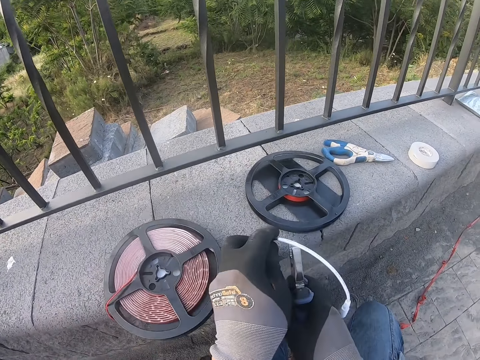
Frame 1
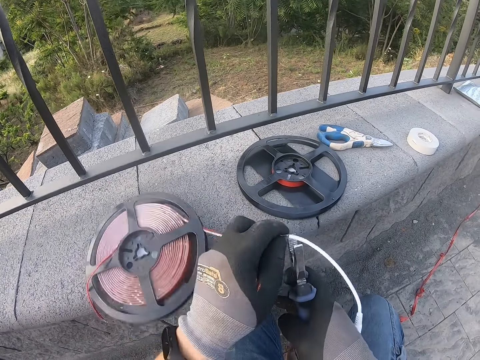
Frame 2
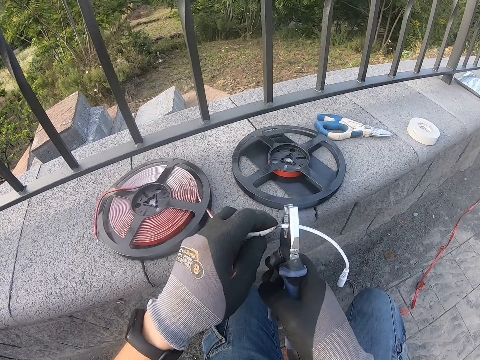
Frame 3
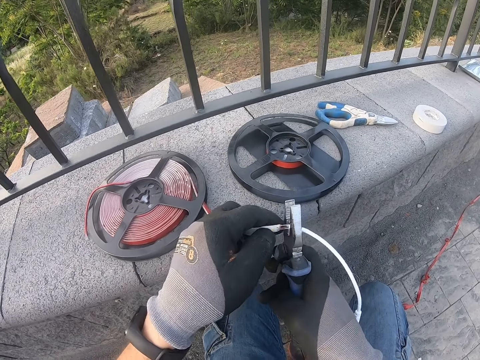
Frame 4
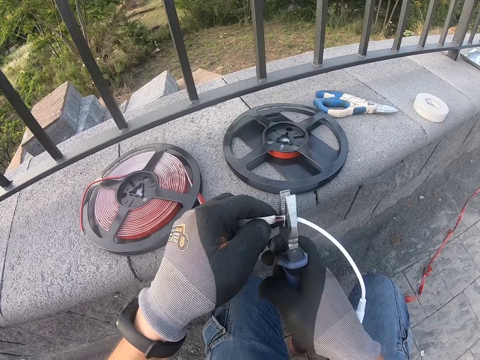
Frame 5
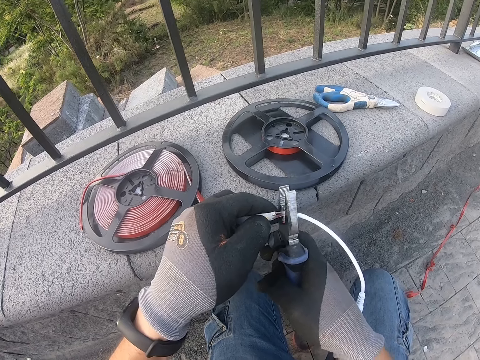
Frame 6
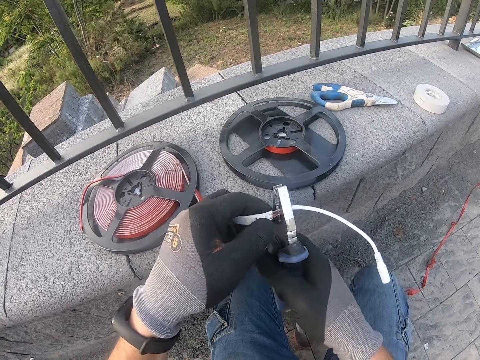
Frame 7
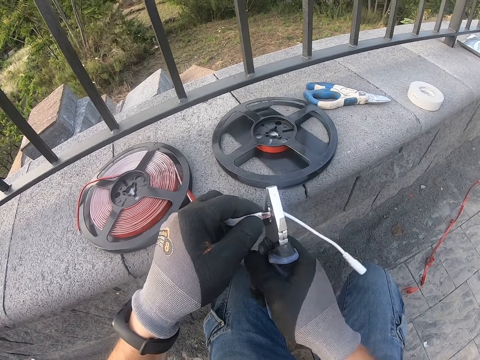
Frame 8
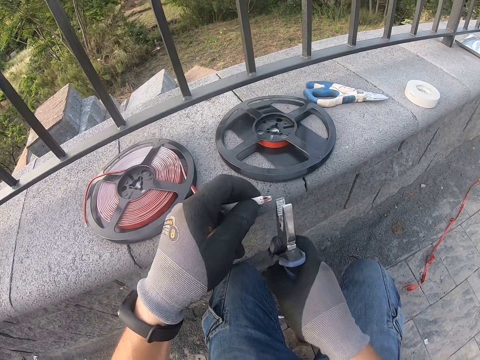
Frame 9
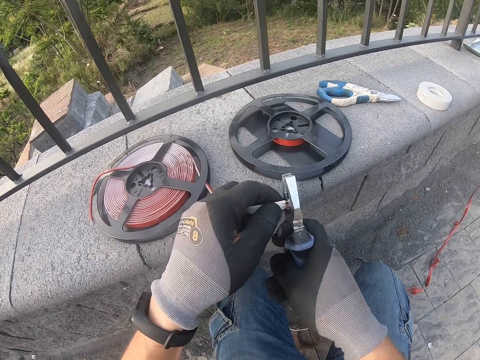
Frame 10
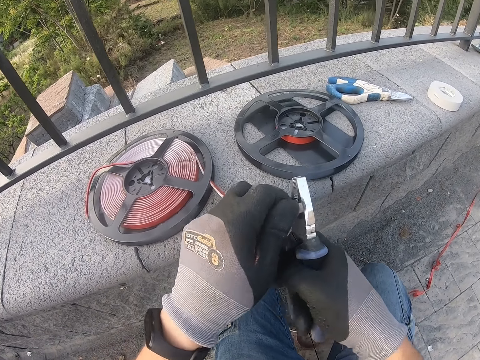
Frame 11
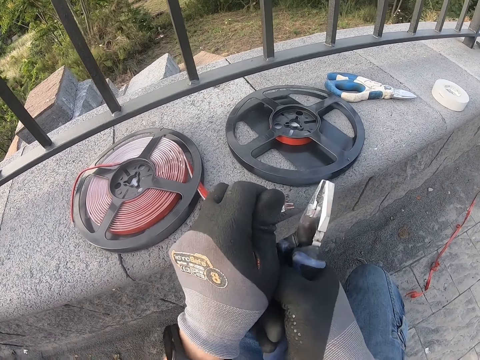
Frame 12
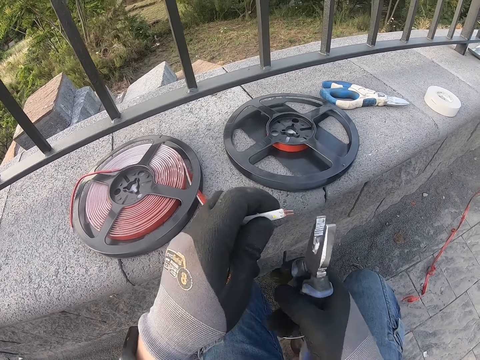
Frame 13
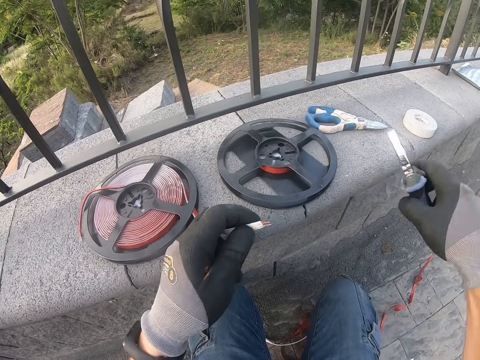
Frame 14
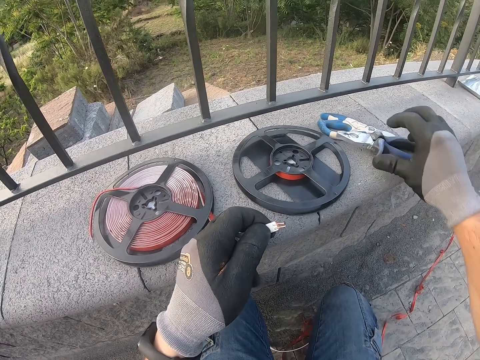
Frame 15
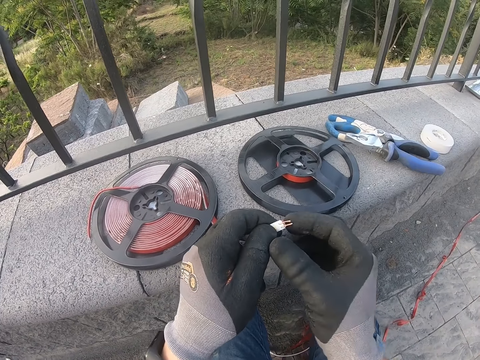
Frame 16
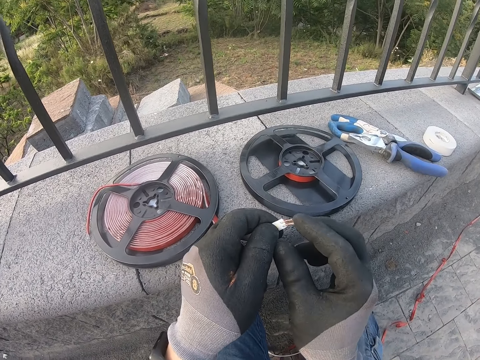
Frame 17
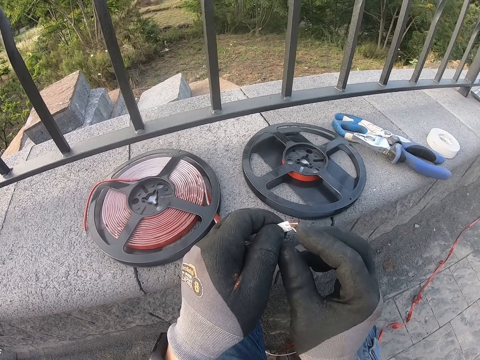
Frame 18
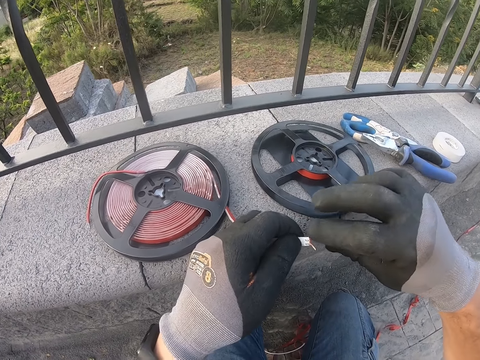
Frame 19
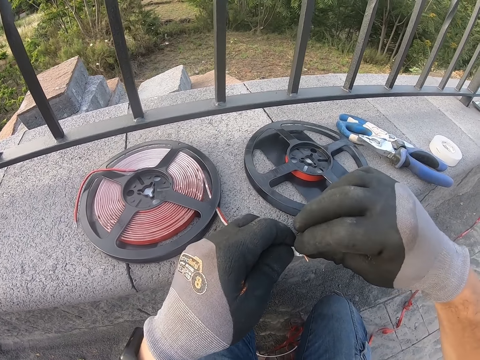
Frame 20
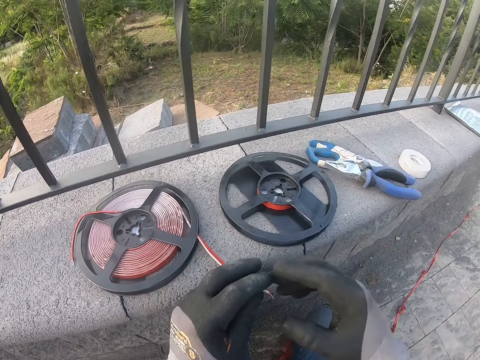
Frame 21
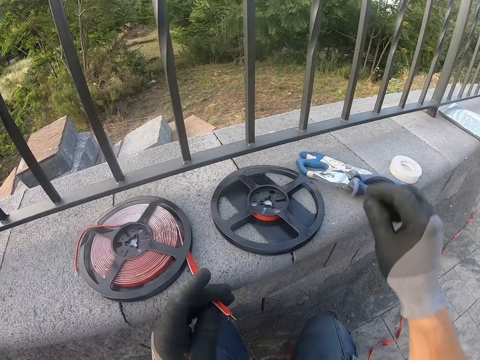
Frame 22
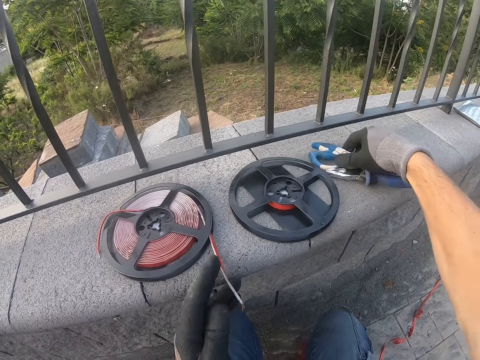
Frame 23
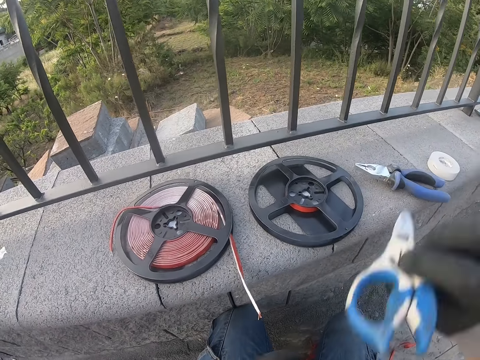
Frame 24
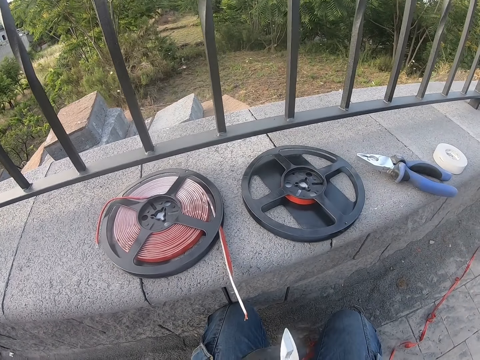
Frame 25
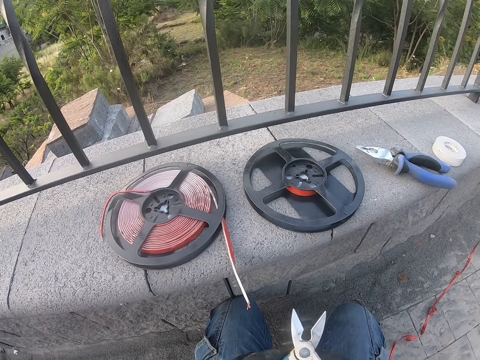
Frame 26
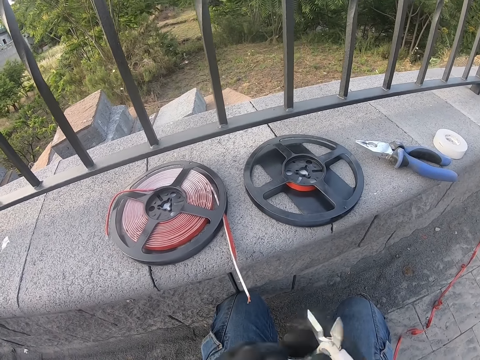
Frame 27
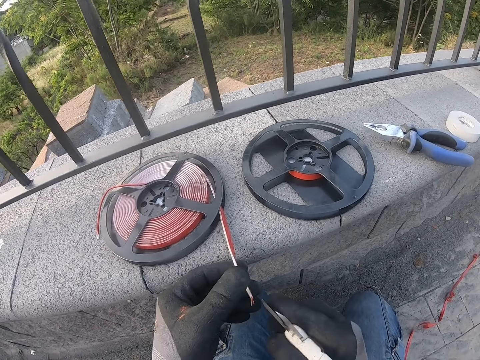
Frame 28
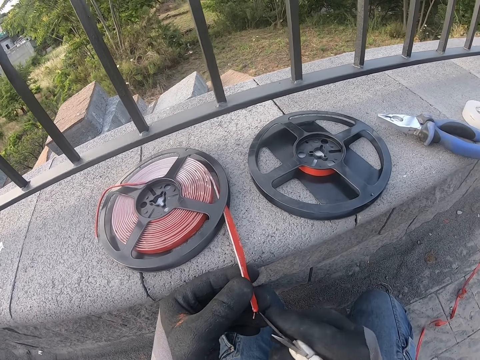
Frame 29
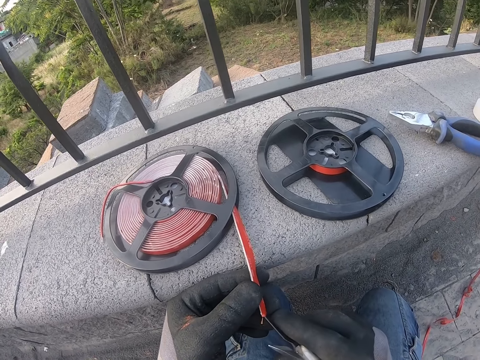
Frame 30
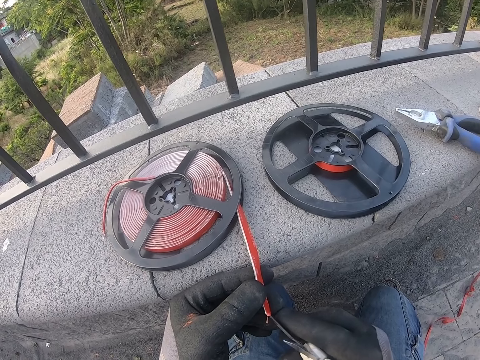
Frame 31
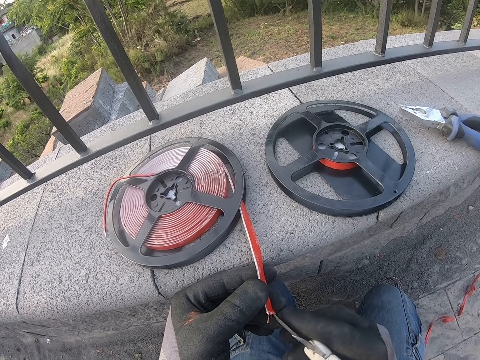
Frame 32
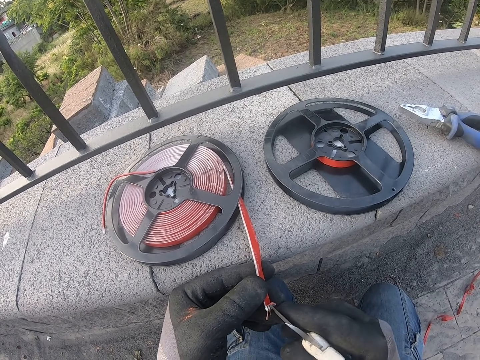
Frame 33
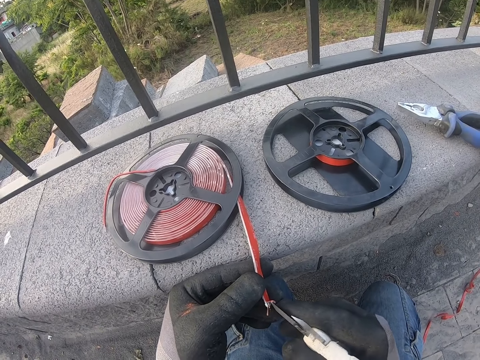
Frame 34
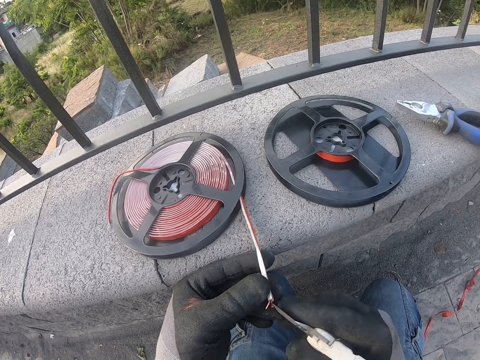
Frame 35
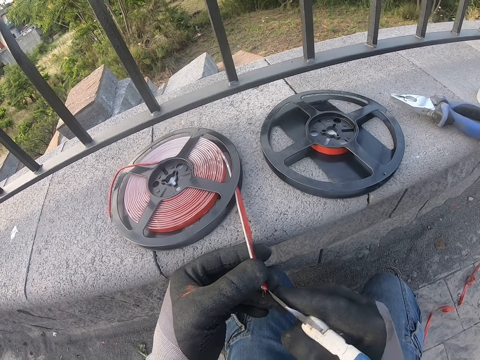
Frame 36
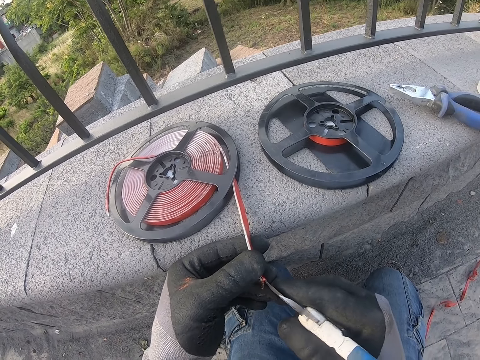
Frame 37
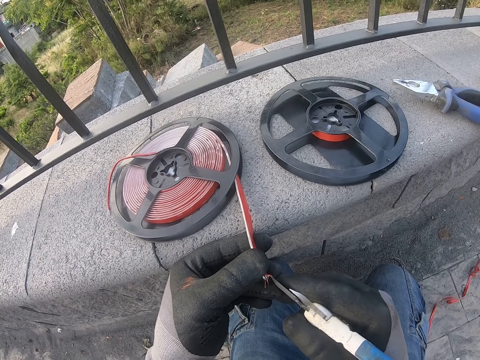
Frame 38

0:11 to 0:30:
The camera wearer cuts the strip lights or cable with the pliers. They place the pliers on the wall. They separate the wires. They adjust the cable. They pick up the pliers or scissors. They scrape the strip lights with the pliers. They adjust the cable with the scissors.

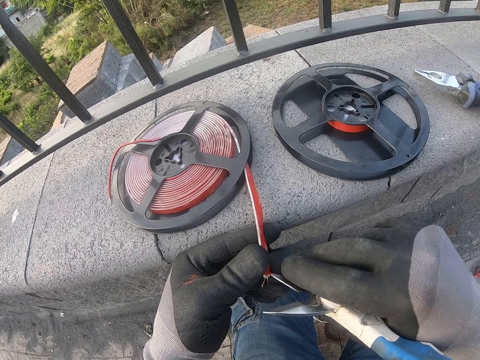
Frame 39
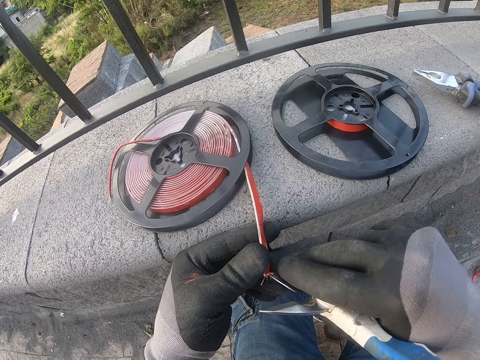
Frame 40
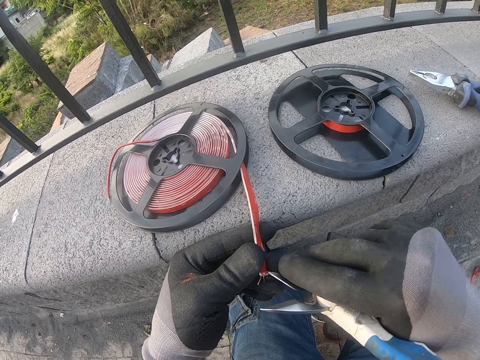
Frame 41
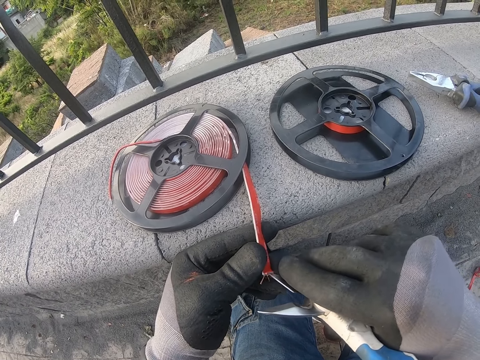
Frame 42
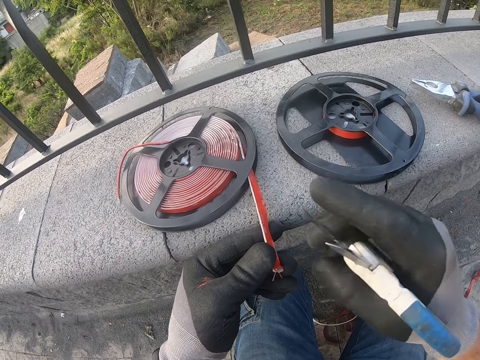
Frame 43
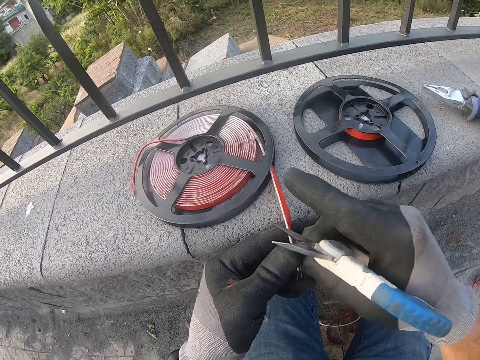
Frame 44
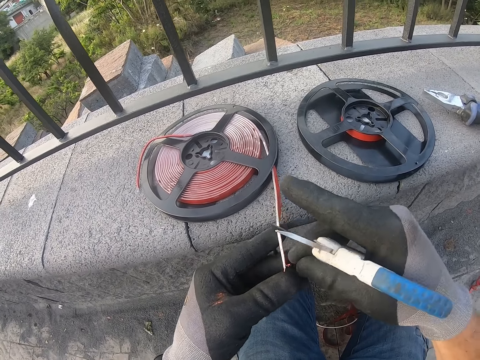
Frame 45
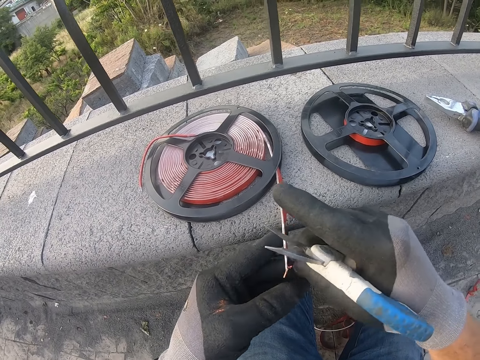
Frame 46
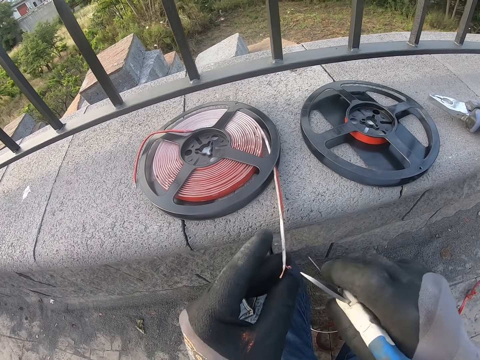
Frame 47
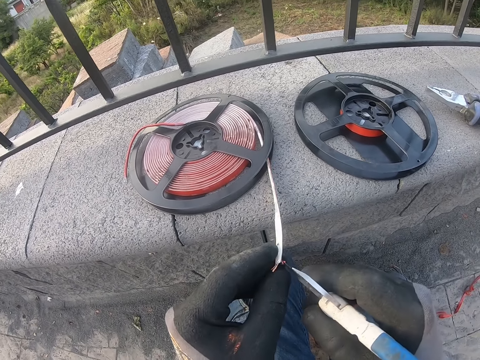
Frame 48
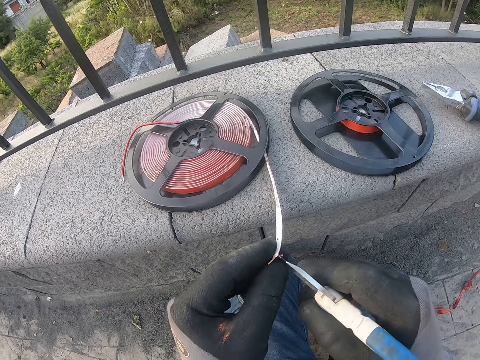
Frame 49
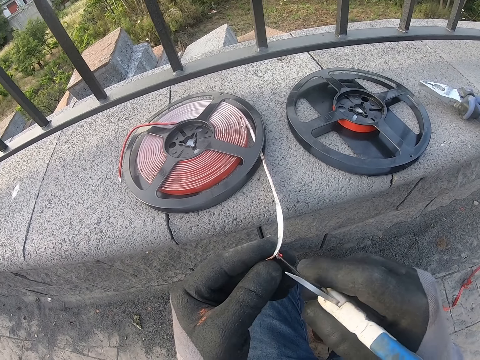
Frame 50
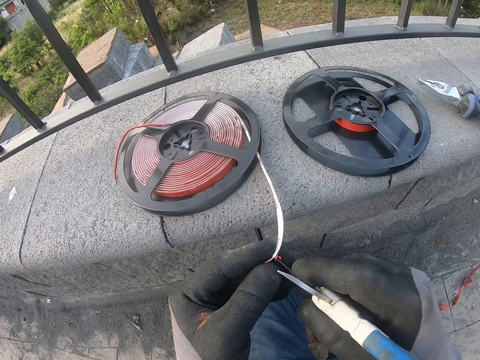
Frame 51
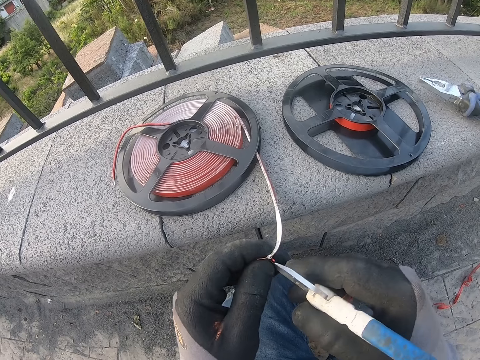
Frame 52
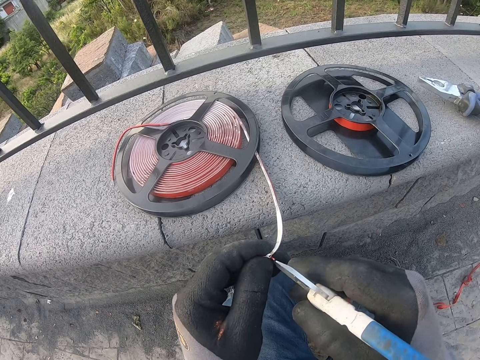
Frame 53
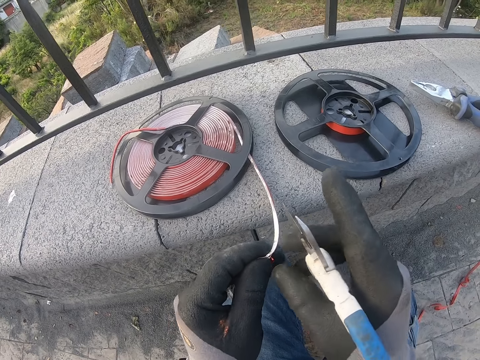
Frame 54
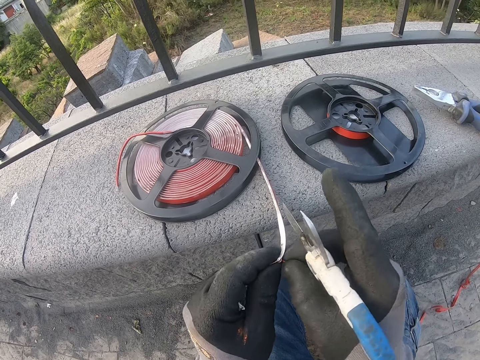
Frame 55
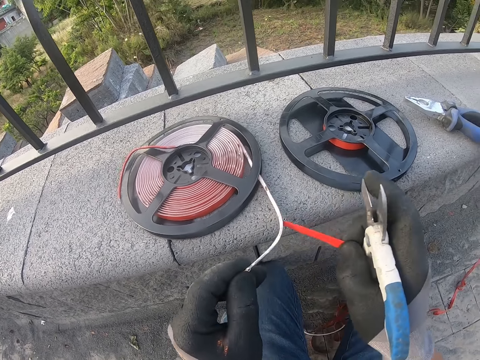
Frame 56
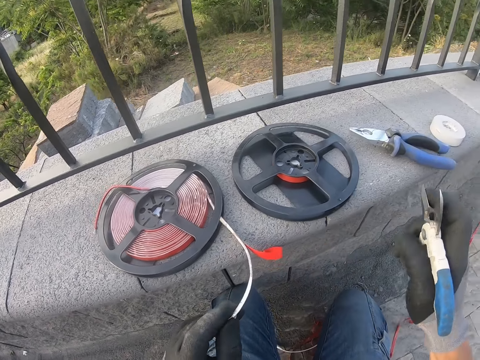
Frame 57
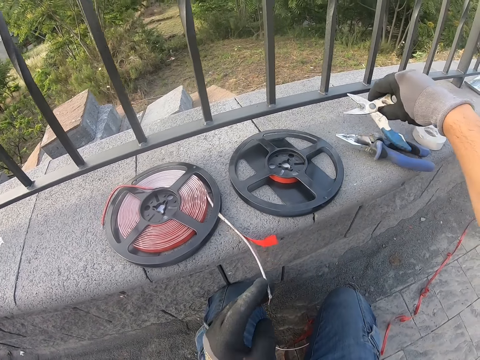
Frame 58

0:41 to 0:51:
The camera wearer pulls on the tape. They scrape the strip lights with the pliers. They pull on the tape with the hand.
